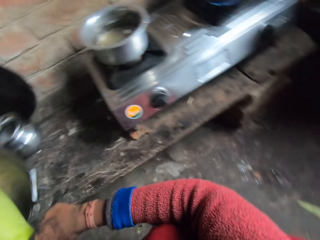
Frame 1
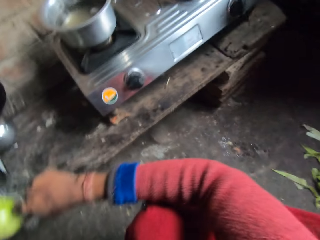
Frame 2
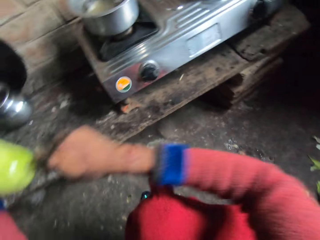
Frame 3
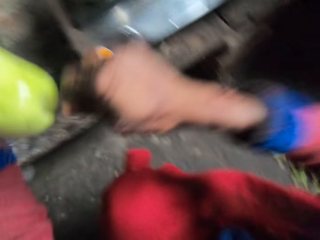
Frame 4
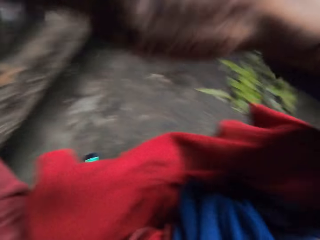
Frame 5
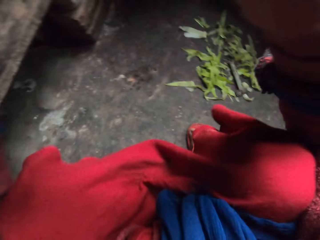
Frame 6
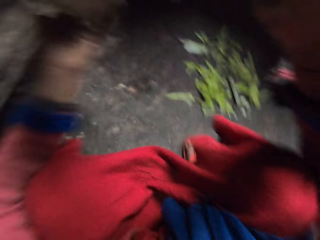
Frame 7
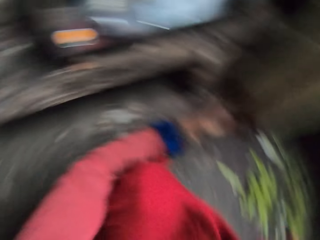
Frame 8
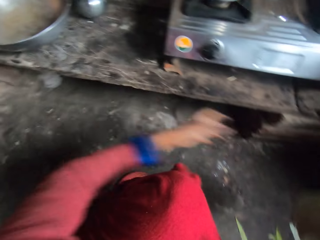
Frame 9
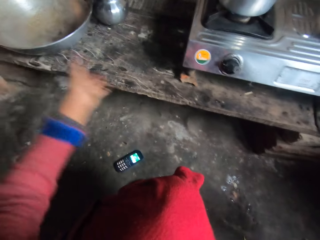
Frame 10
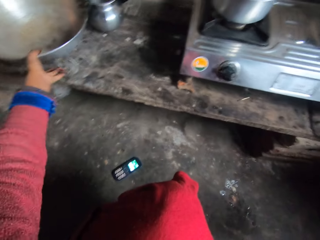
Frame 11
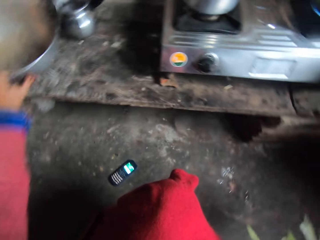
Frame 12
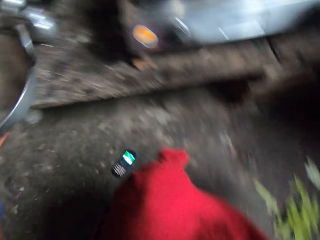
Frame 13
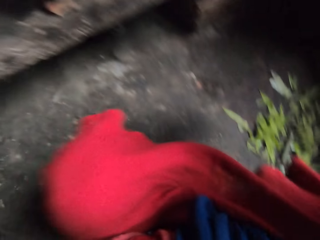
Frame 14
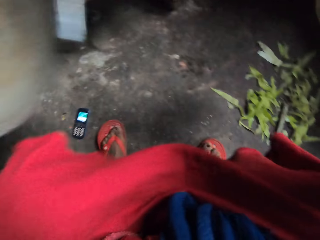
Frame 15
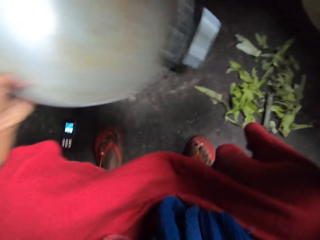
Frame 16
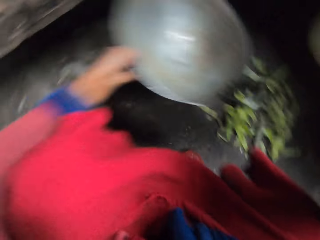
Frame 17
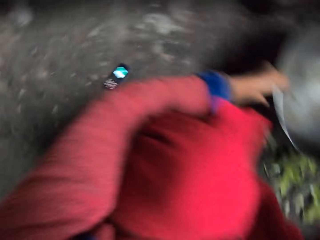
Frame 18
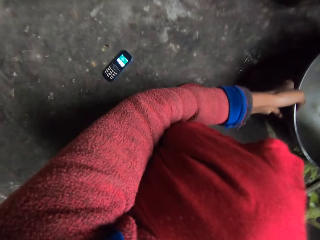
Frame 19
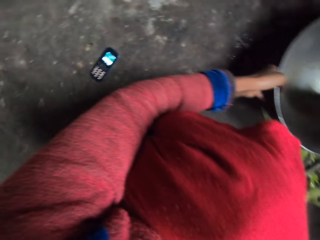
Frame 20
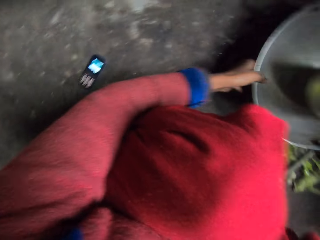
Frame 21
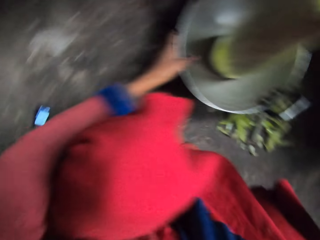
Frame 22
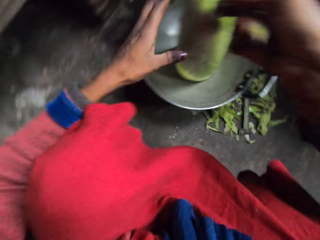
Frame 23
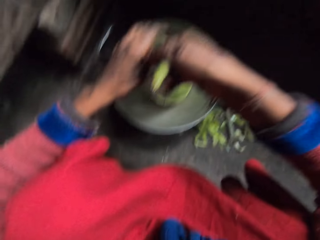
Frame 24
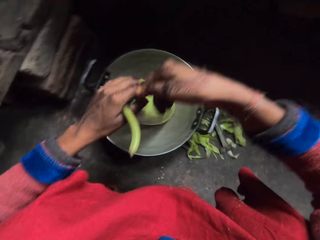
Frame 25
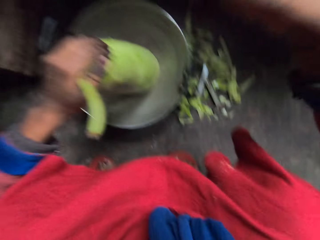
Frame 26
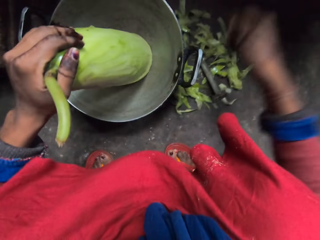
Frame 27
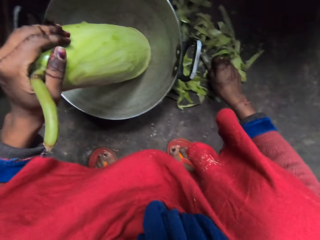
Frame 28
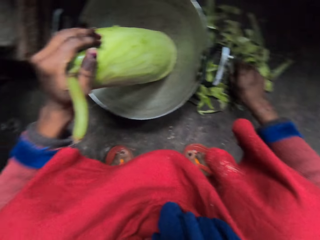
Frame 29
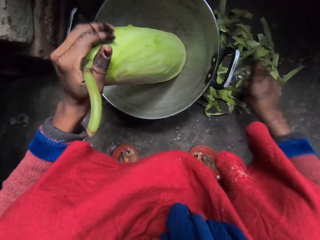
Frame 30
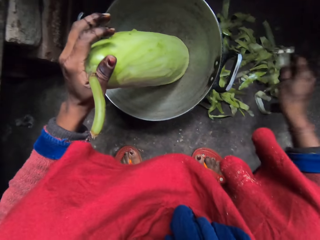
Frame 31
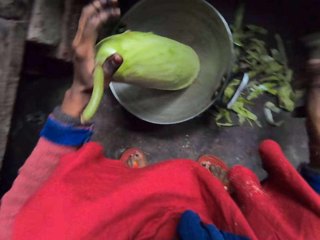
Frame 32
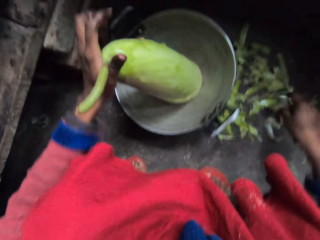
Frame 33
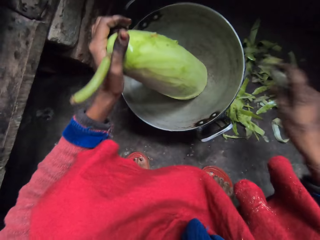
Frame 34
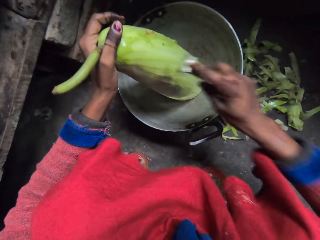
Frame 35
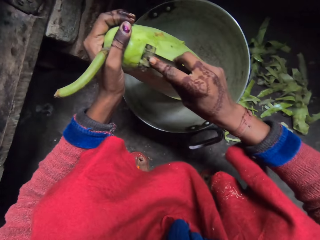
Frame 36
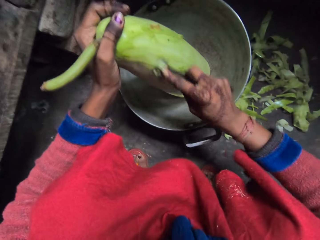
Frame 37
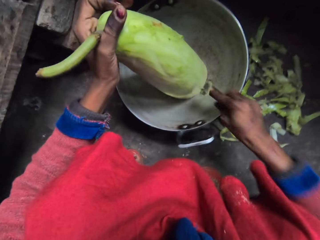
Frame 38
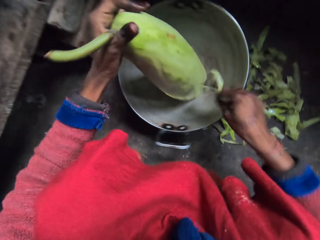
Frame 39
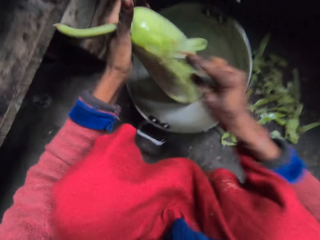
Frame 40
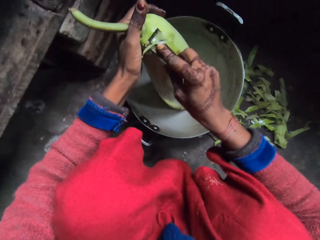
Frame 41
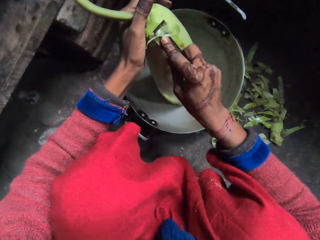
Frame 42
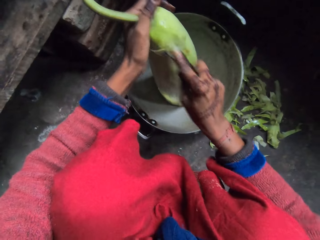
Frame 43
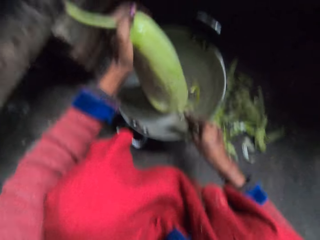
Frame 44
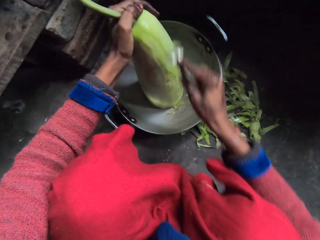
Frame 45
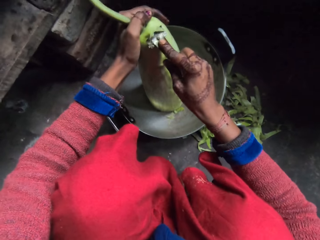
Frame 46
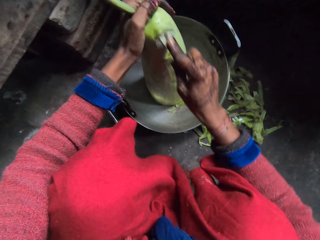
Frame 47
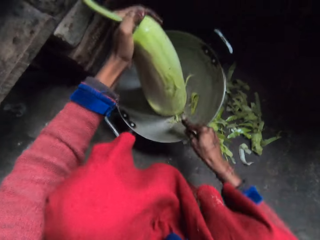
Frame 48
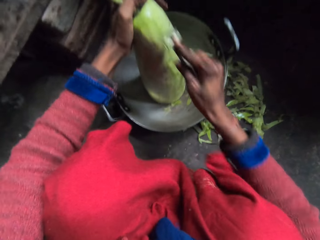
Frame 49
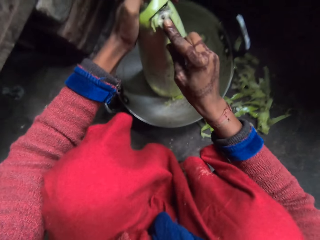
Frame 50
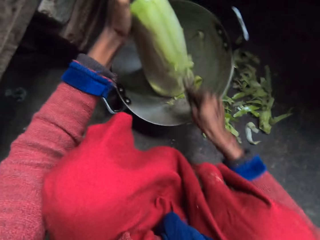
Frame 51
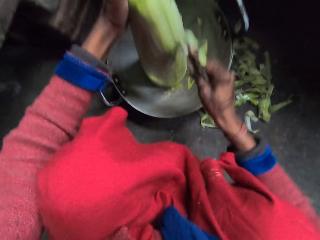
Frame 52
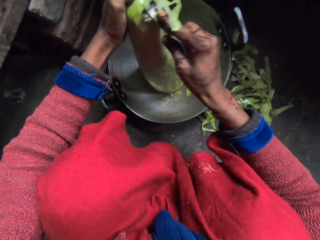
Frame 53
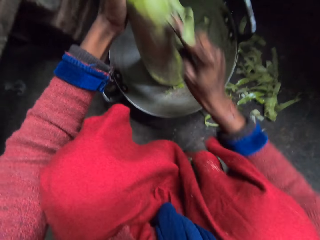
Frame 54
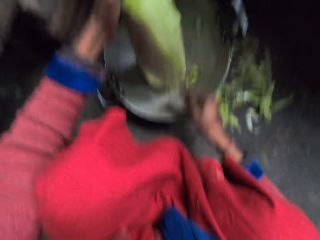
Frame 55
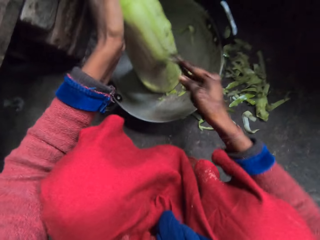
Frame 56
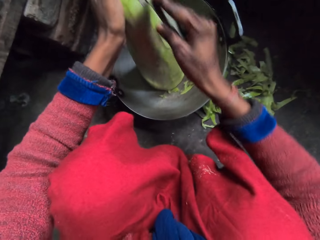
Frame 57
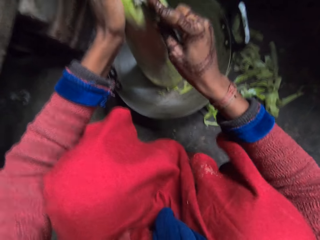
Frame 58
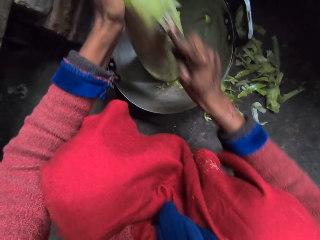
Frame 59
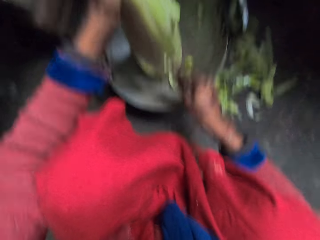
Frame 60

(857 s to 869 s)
The camera wearer picks up a bottle gourd from a fry pan or cooking pot on a table. They hold something. They pick up the fry pan from the table. They hold the cooking pot. They drop the fry pan on the floor. They put the bottle gourd on the fry pan. They hold something with the other hand. They pick up a scraper or peeler from the floor. They scrape the gourd with the scraper into the fry pan.

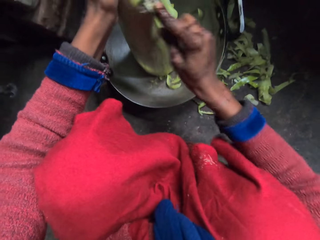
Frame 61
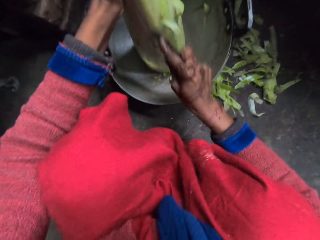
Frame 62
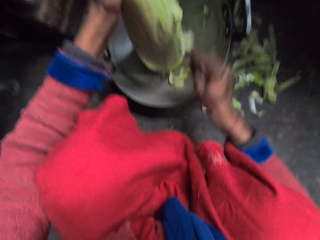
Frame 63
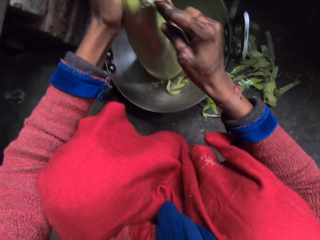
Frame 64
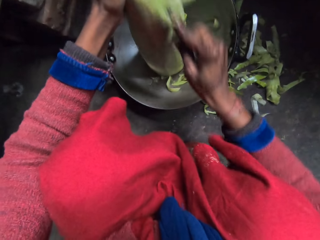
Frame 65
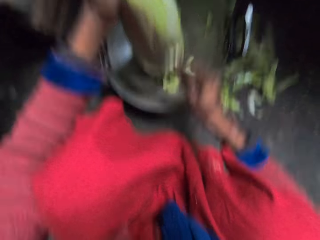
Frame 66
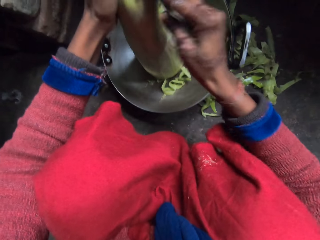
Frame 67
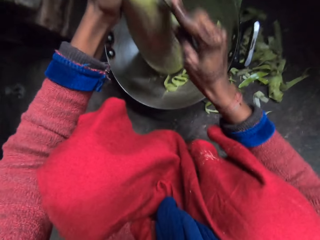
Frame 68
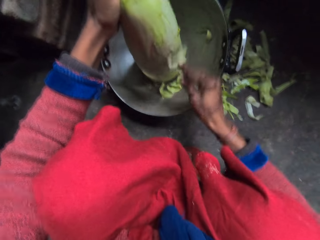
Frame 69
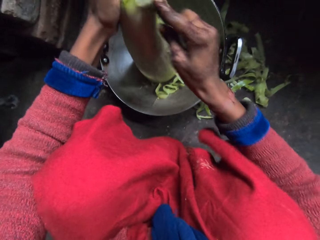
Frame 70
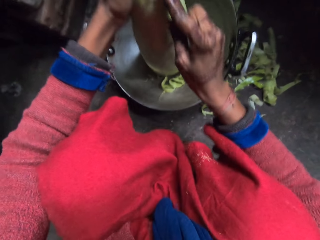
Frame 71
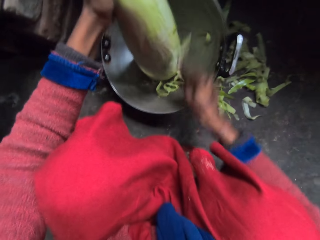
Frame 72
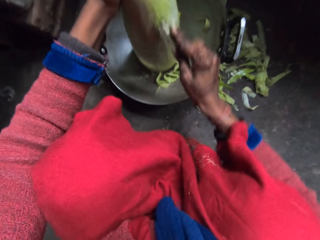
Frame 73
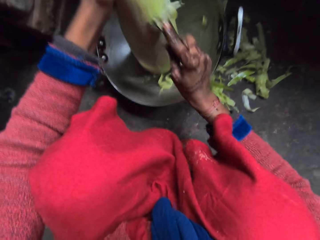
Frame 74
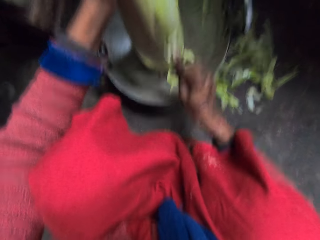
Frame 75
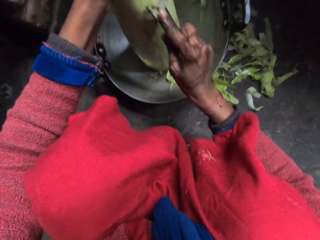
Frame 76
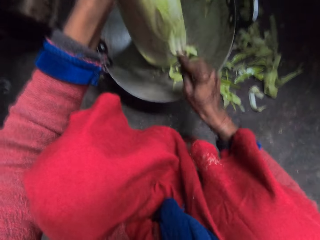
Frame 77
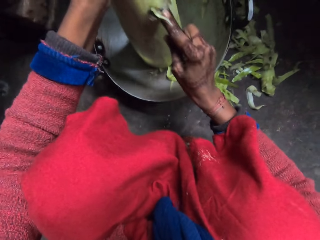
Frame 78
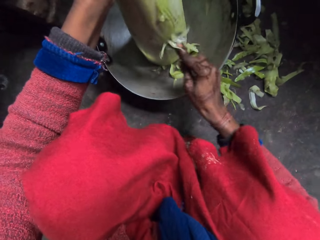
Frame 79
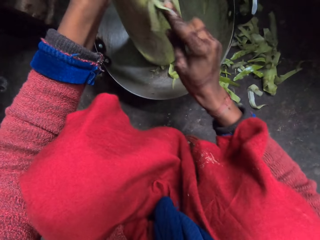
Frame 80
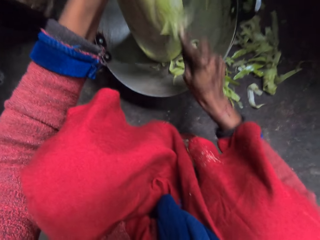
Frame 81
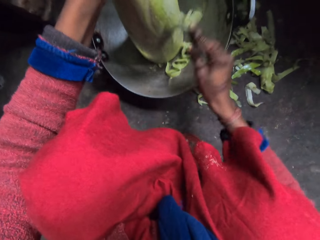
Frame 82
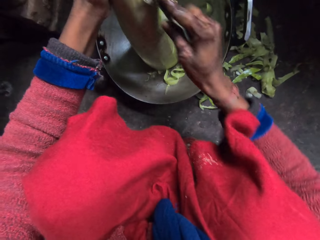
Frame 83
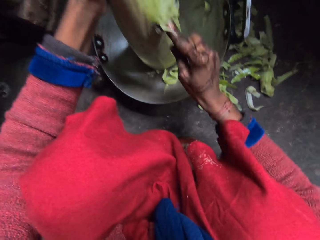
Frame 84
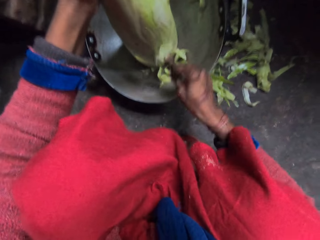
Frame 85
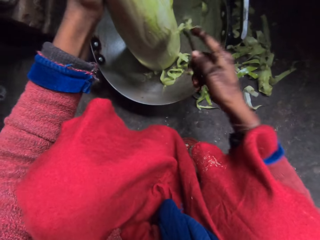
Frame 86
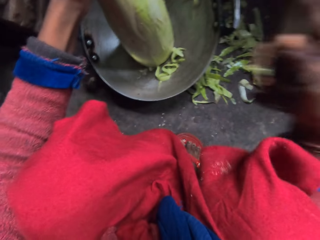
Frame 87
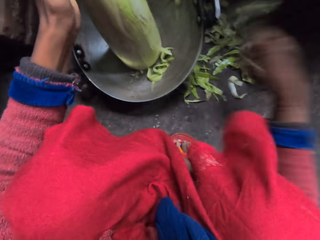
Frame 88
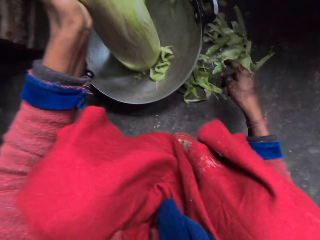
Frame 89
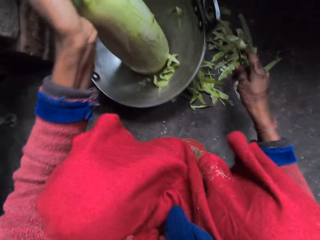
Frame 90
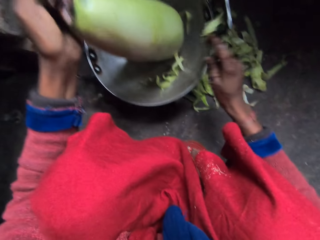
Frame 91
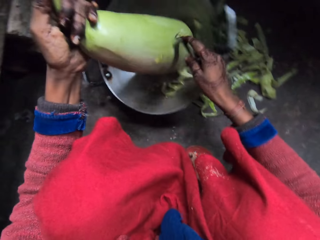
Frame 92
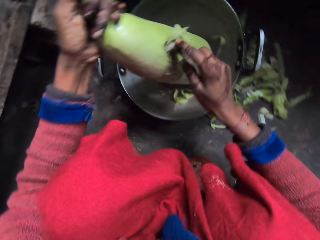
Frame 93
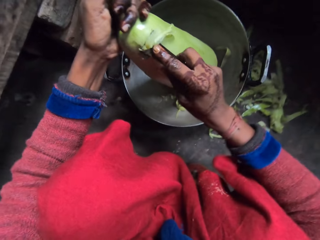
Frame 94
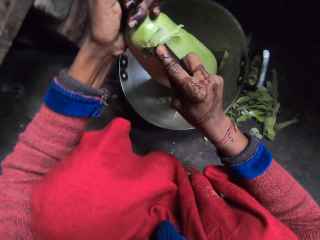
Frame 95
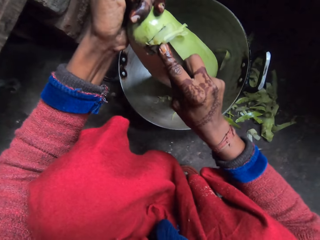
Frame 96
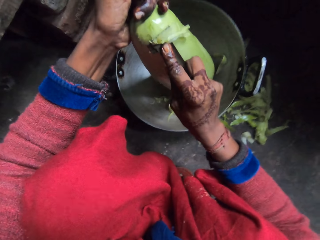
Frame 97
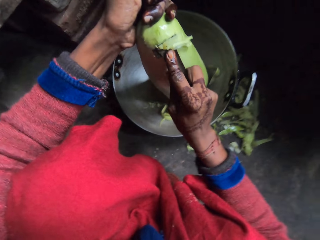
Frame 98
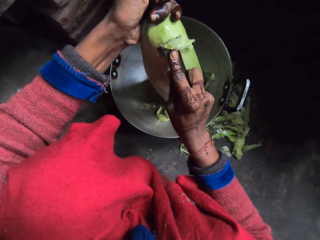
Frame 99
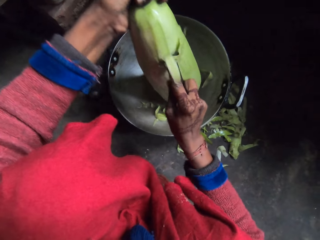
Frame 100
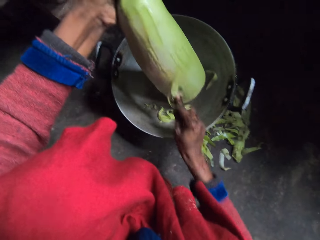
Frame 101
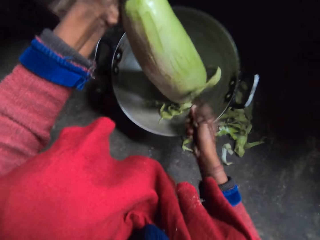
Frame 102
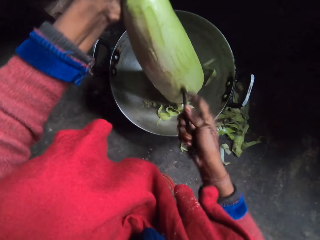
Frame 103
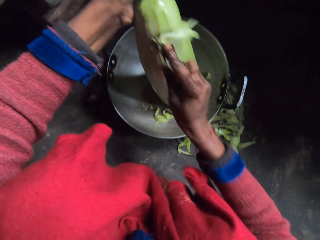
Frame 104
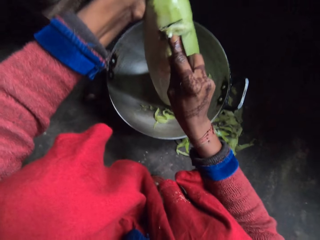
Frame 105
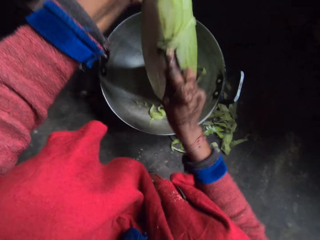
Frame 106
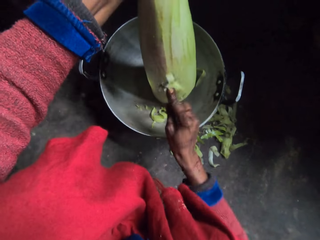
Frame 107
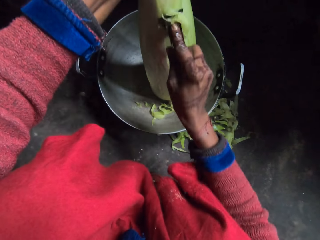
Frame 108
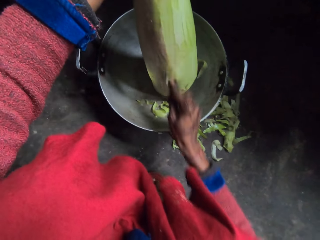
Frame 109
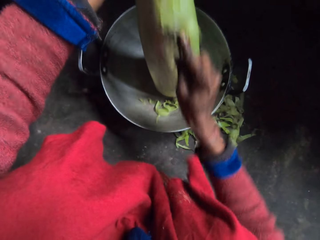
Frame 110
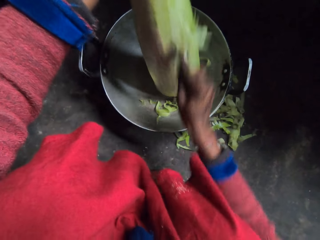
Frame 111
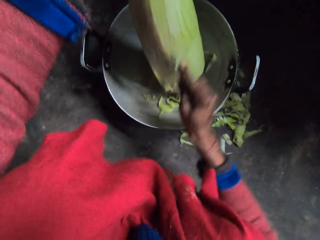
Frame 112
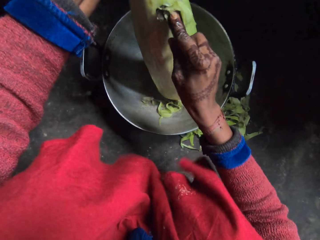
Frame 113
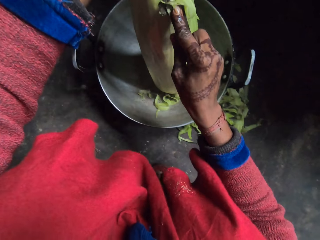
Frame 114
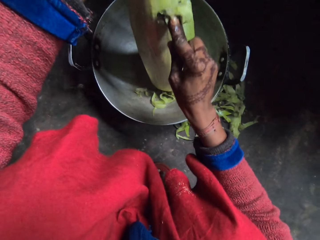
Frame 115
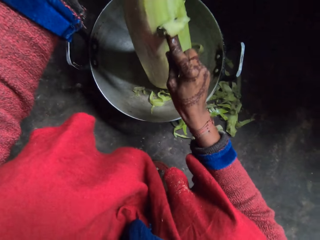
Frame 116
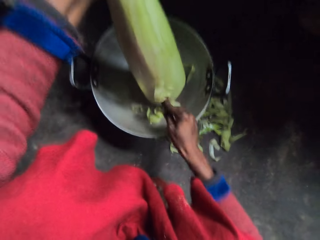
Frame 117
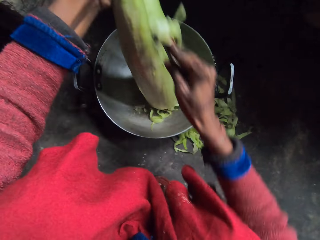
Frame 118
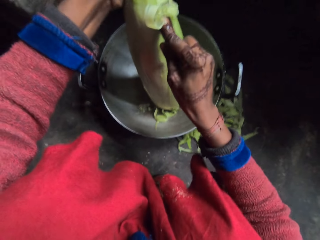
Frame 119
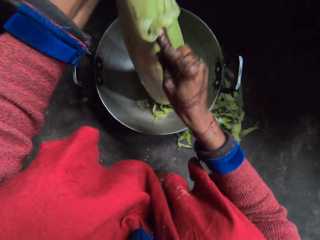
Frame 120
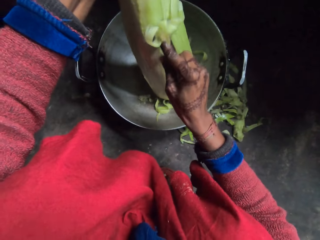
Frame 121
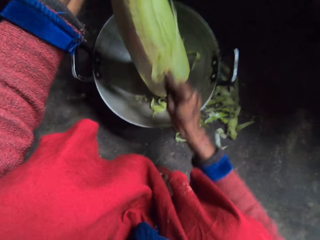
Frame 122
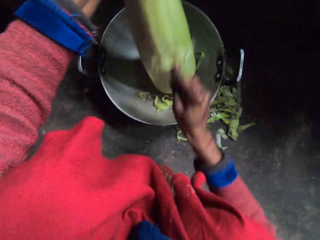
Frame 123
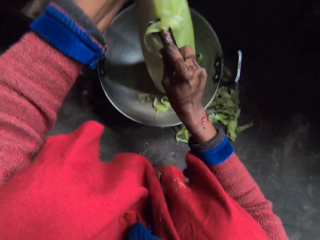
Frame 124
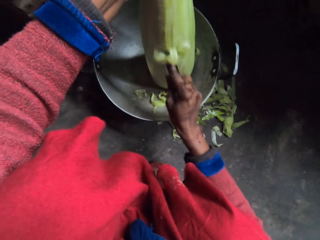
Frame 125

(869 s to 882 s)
The camera wearer shakes the peeler. They peel something.
